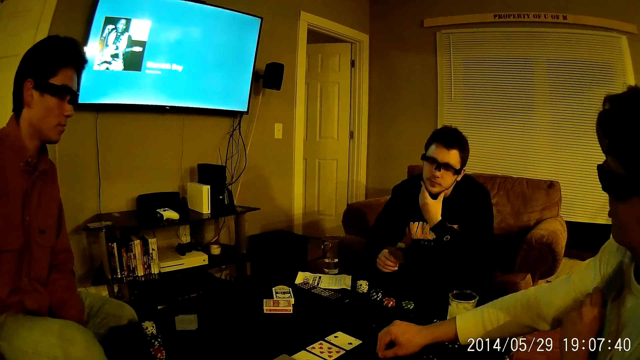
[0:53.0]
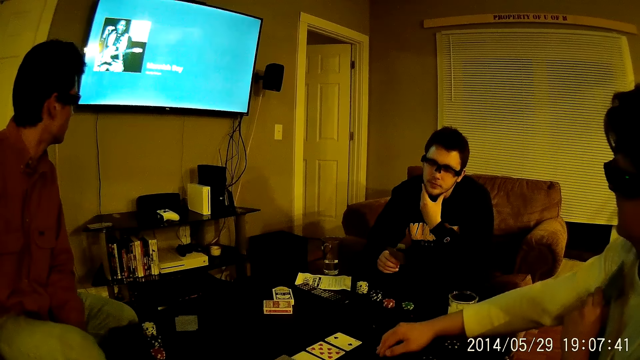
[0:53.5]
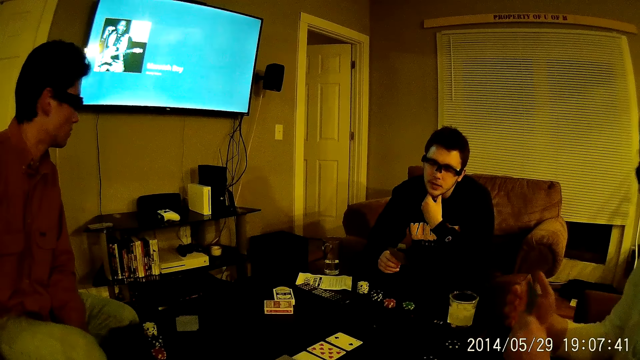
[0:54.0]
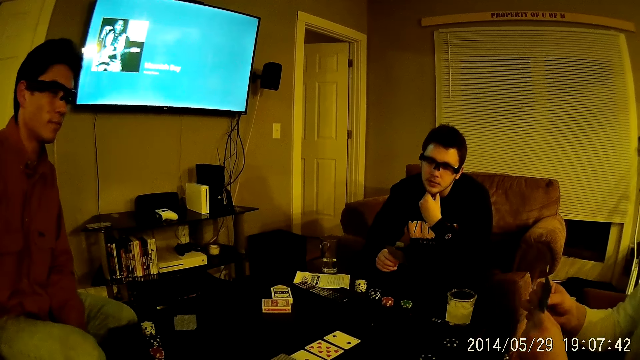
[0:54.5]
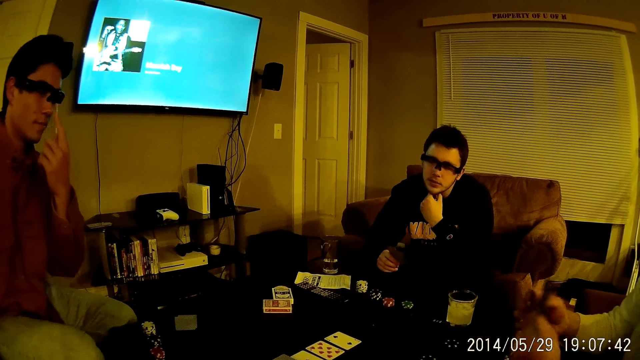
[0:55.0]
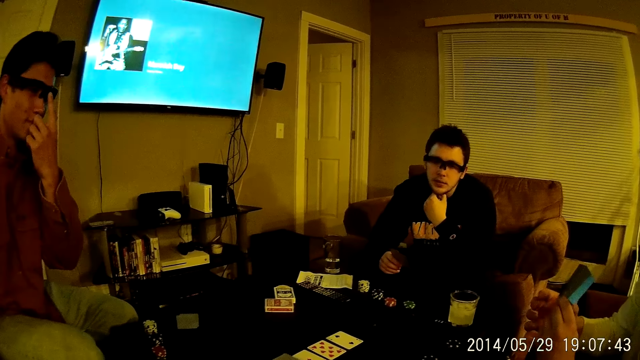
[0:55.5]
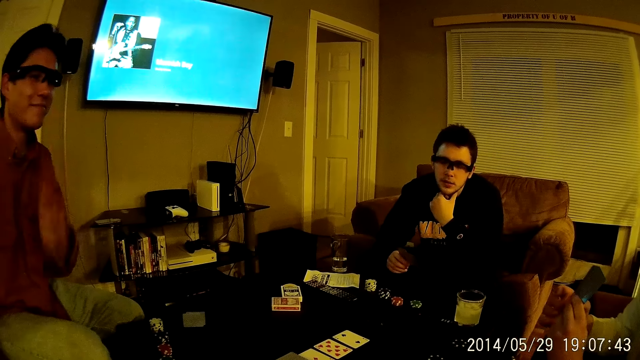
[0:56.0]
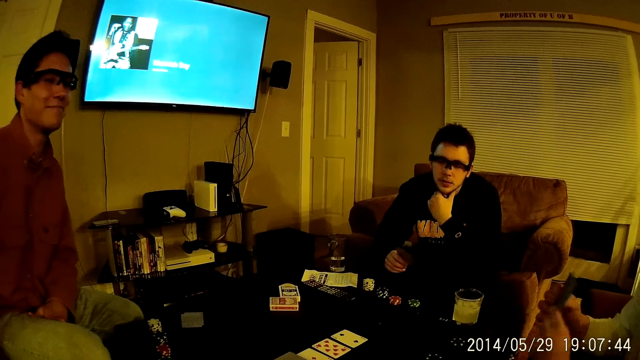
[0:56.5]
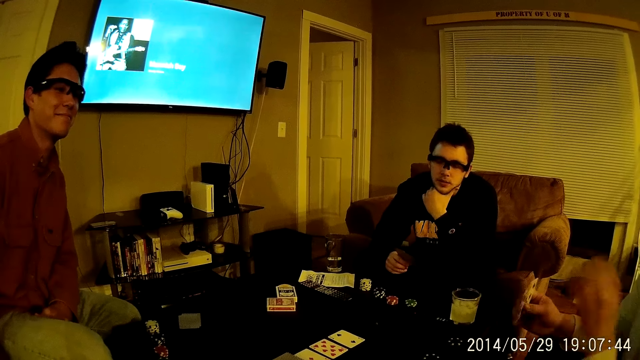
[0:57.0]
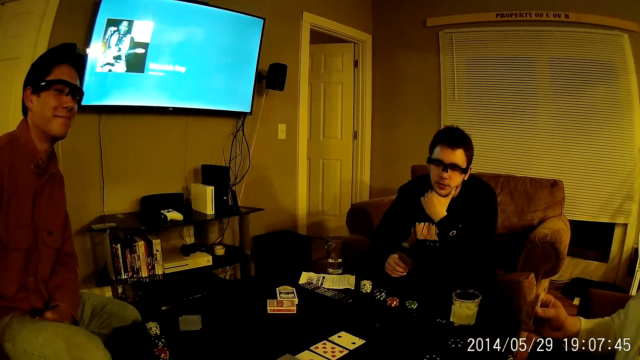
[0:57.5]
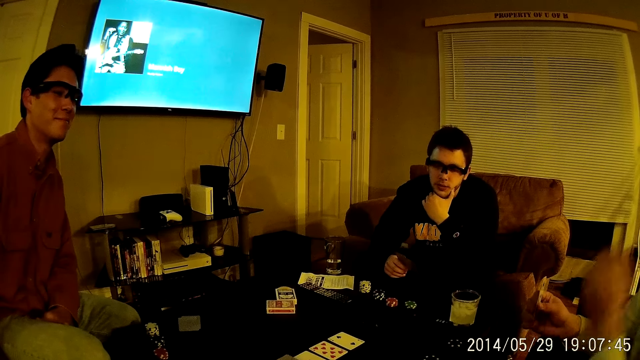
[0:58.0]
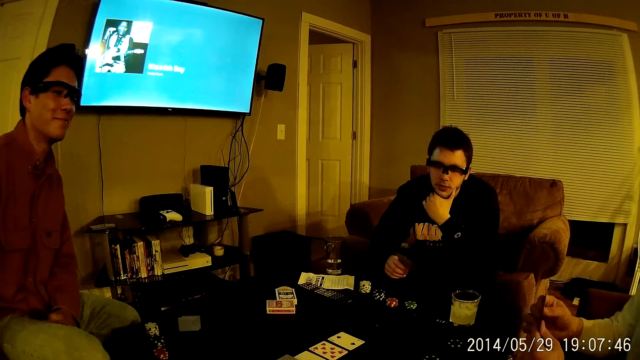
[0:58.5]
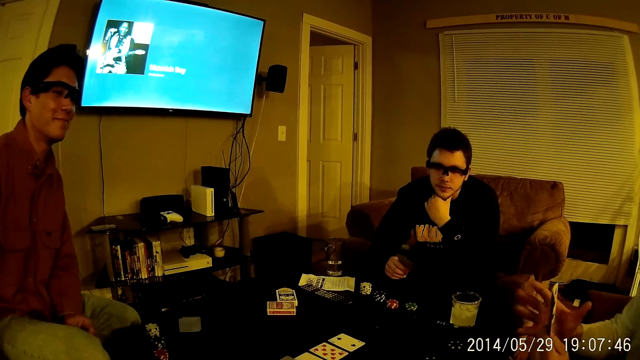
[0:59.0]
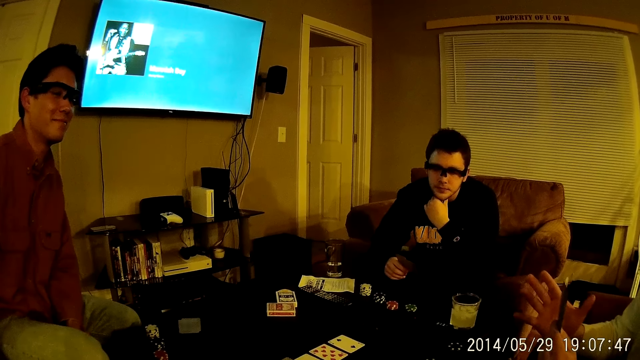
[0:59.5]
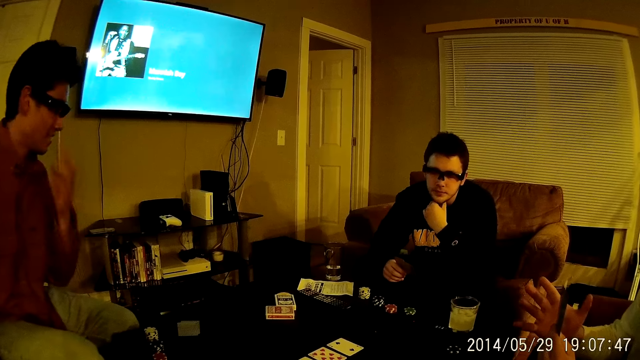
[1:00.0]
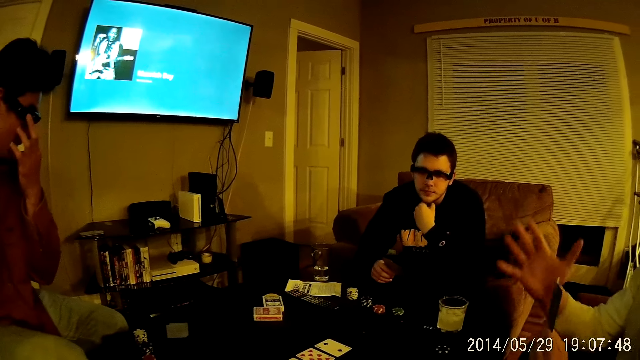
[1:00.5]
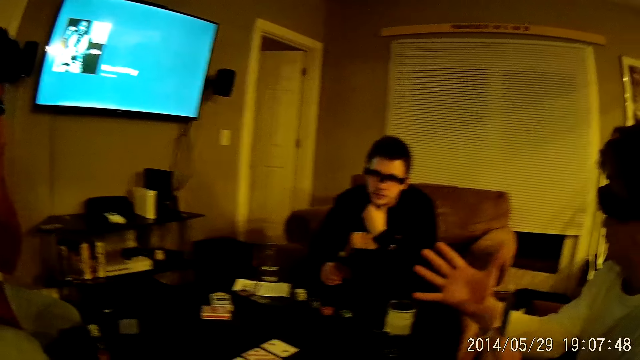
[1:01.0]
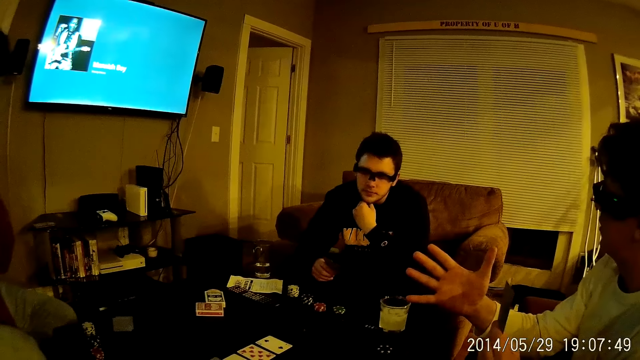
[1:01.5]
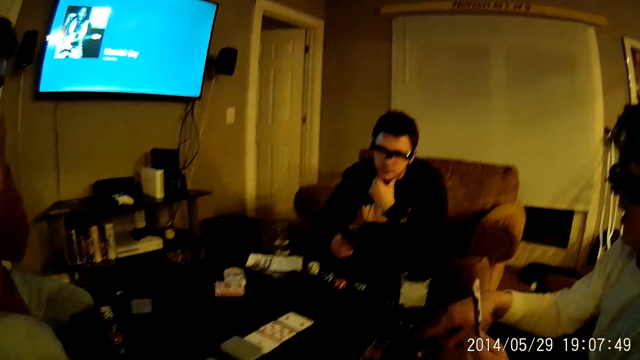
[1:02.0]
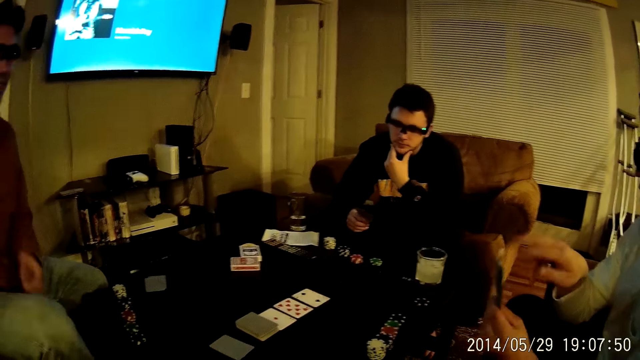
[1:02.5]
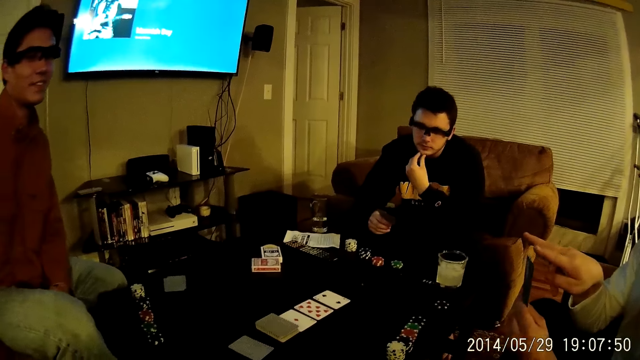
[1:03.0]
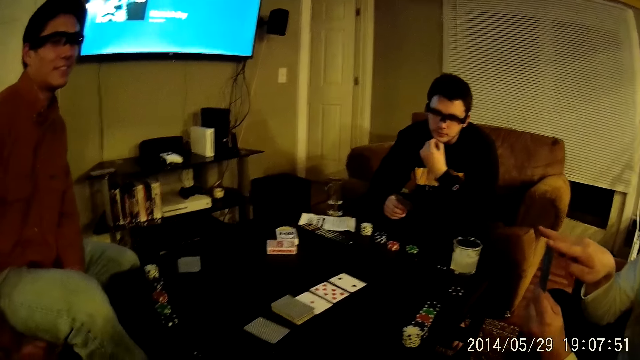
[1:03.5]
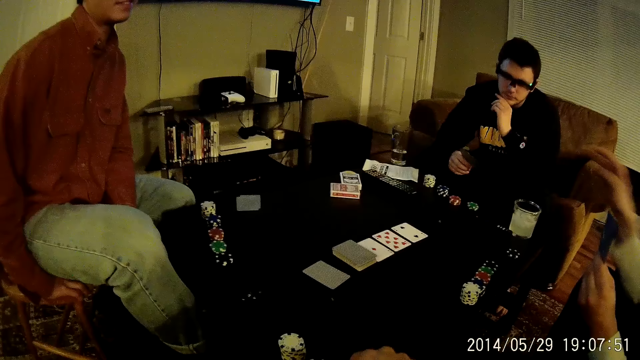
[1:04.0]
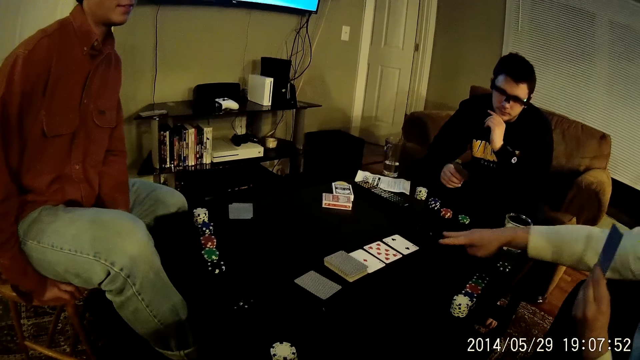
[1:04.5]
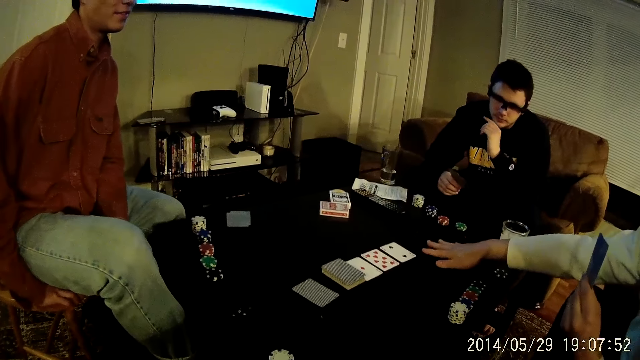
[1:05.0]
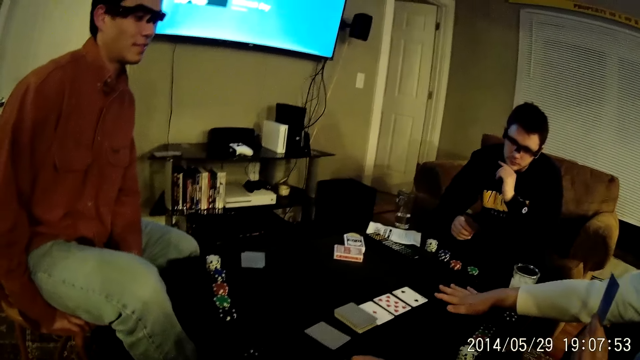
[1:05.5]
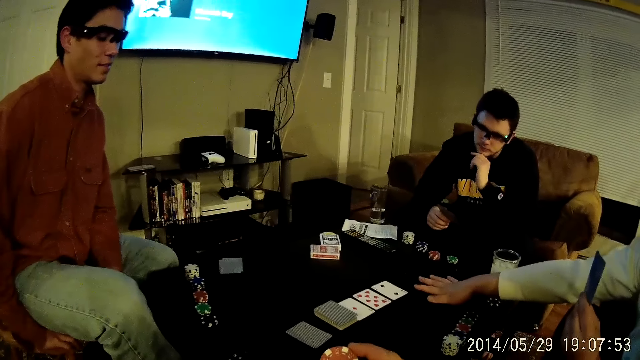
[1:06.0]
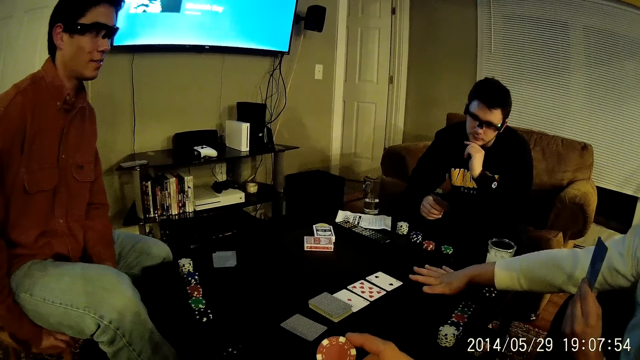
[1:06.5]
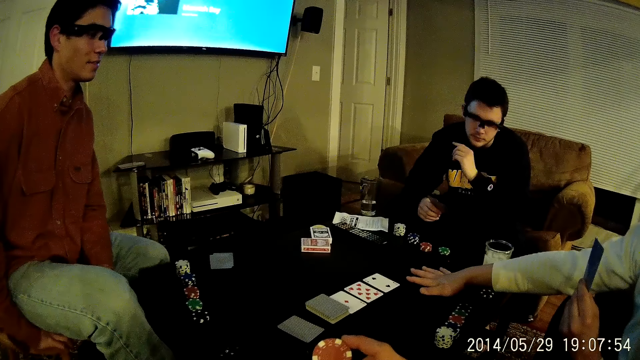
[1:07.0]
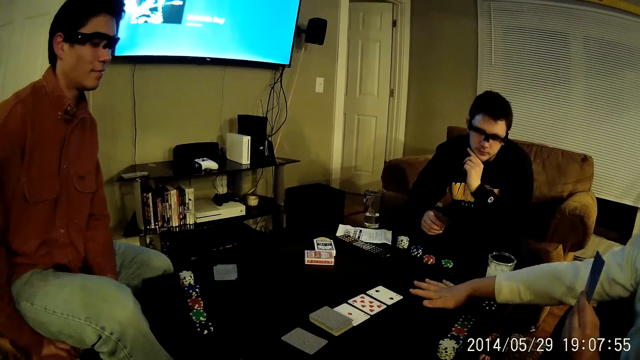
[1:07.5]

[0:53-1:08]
A man places his right hand on the cards in his left hand. Another man talks to a third man and holds the cards in the hand. The second man talks to the third man. A fourth man touches the glasses. The first man passes the cards from his left hand to his right hand, places his left hand on the cards in his right hand, and adjusts the glasses on his face with his left hand. The second man talks to the third man and touches the cards in the hand. The second man places his right hand on the table. The second man talks to the third man.

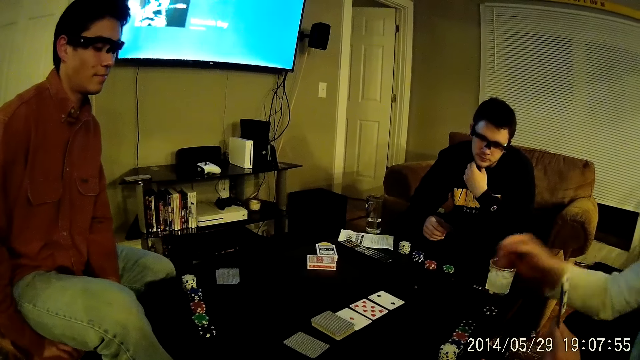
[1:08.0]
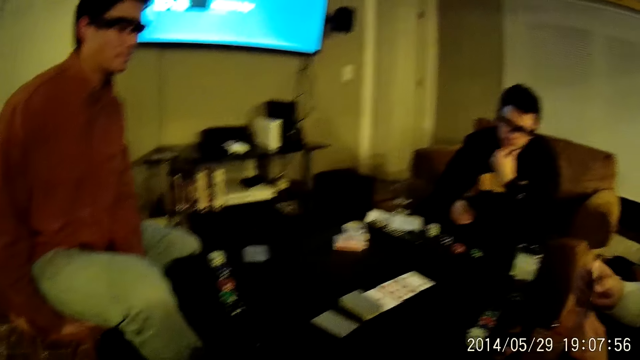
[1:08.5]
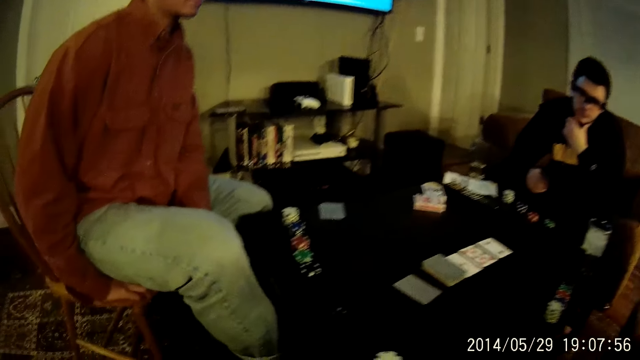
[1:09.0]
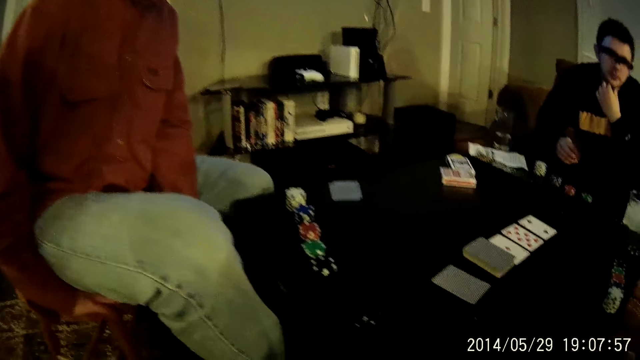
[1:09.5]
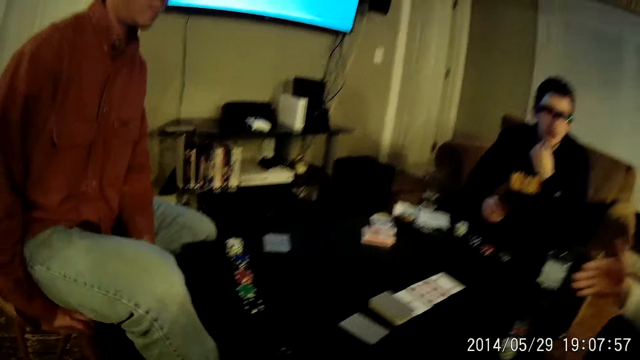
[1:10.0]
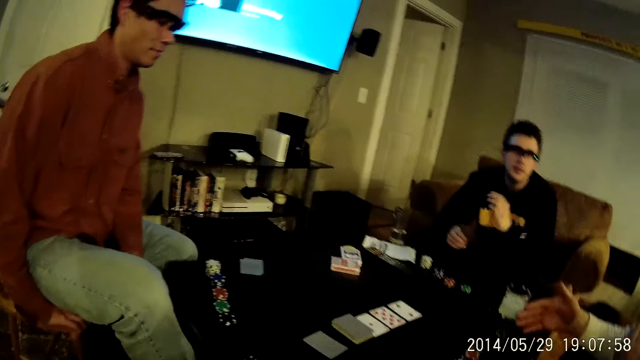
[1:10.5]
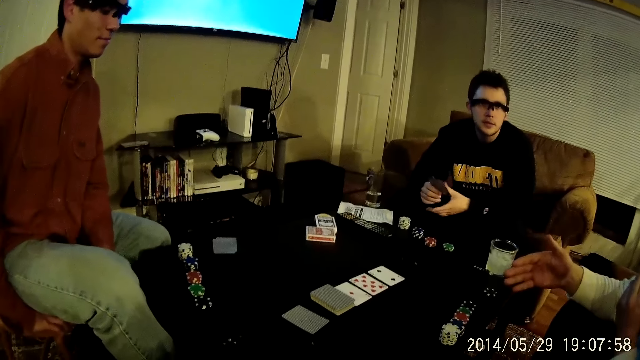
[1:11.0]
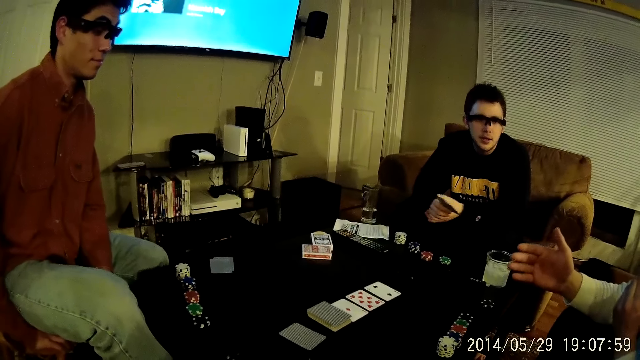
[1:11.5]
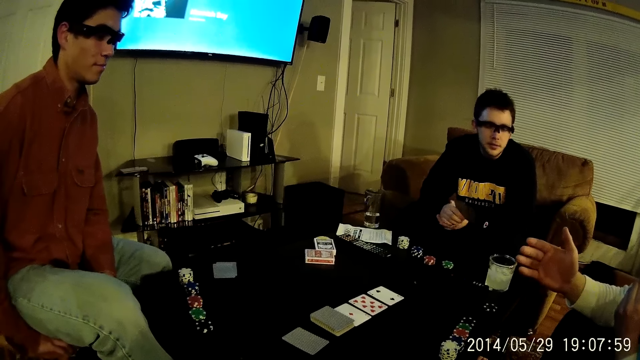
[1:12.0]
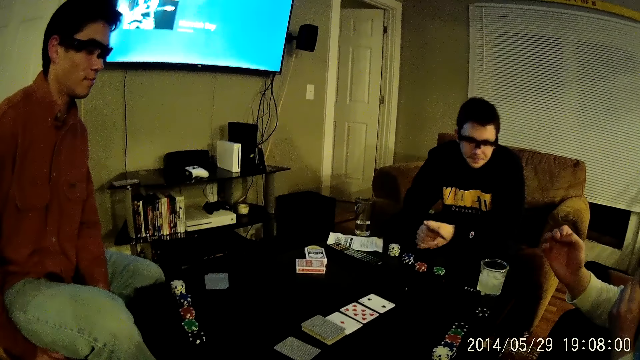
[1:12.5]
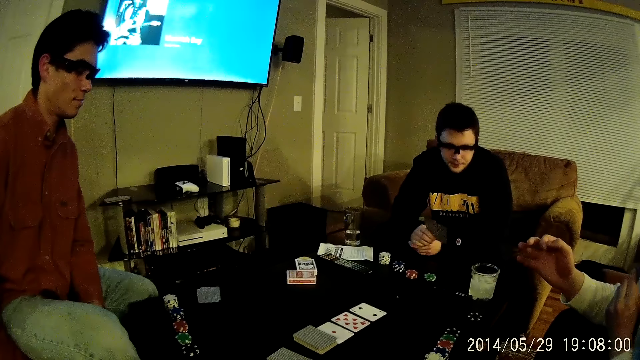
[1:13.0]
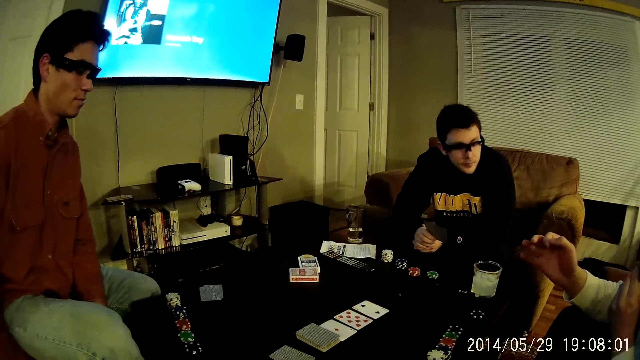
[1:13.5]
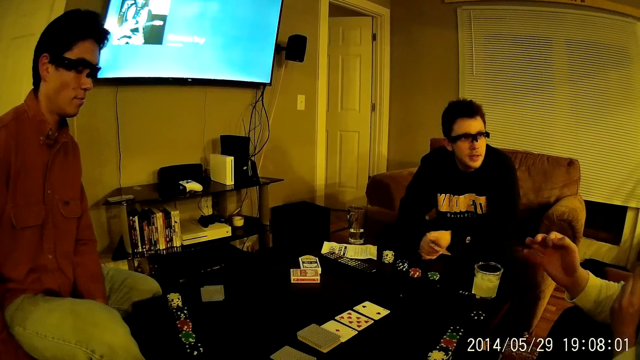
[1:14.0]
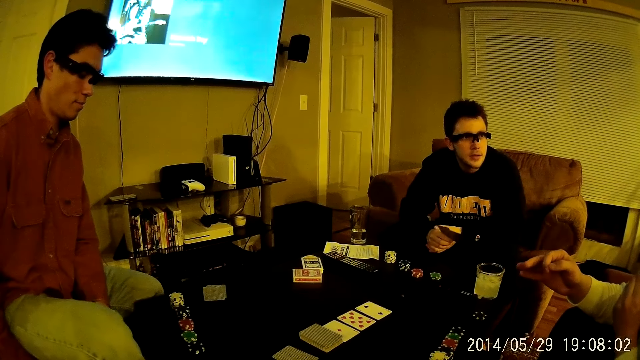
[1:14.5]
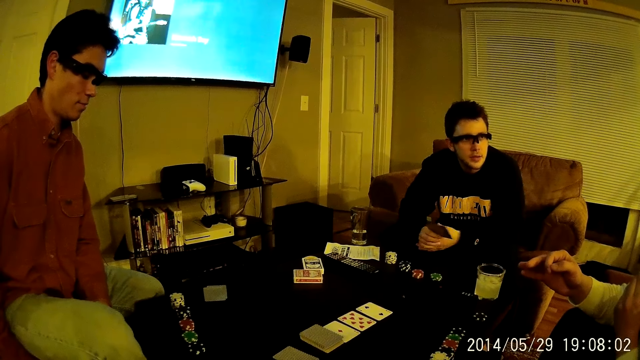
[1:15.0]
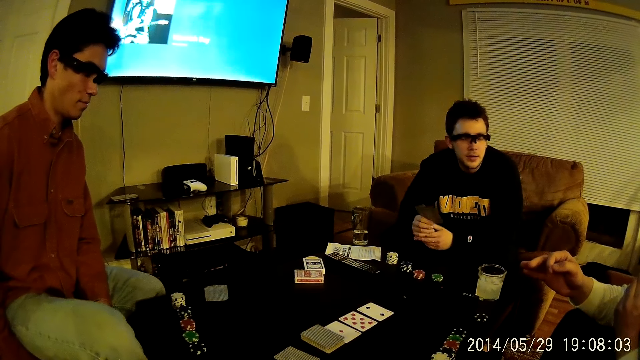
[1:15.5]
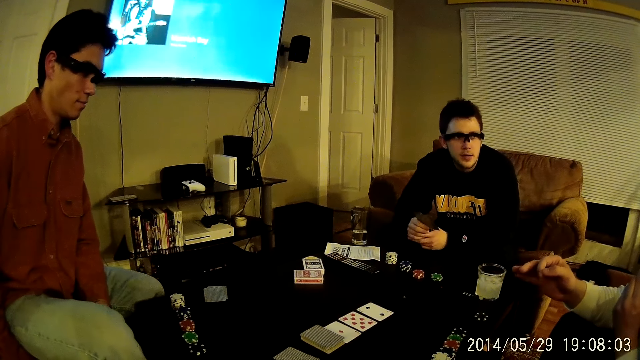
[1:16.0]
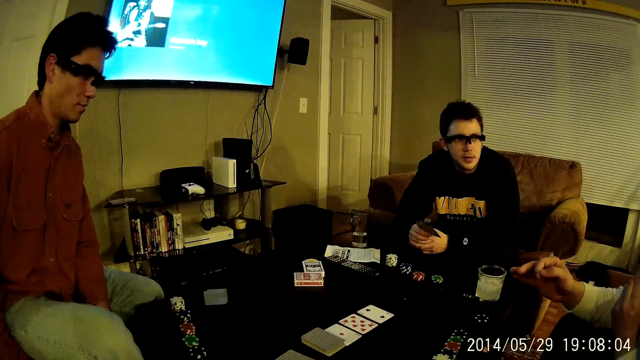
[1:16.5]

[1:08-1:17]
A man places his right hand on the cards in his left hand. Another man talks to a third man and holds the cards in the hand.
